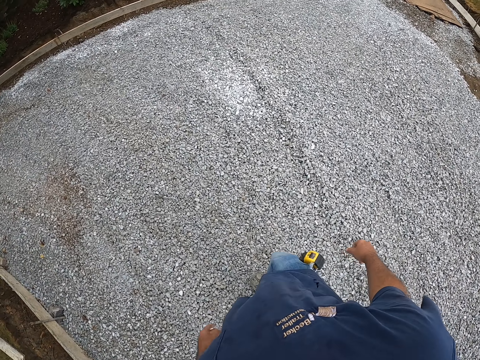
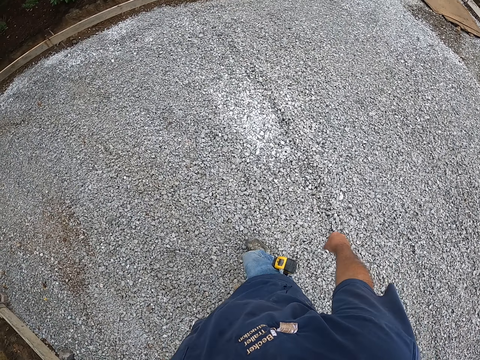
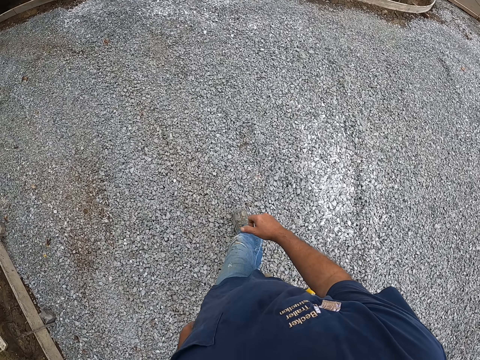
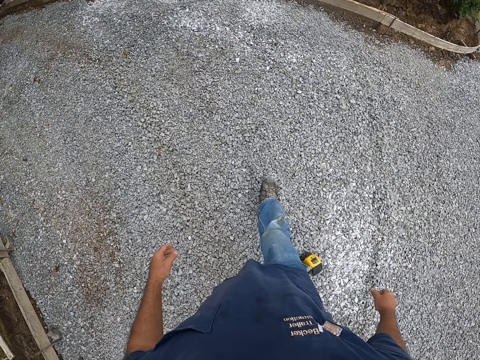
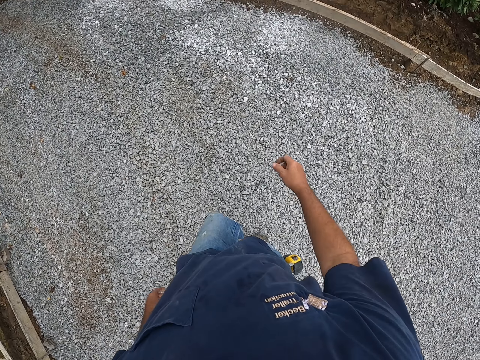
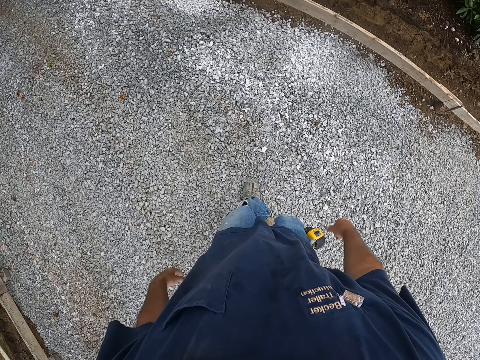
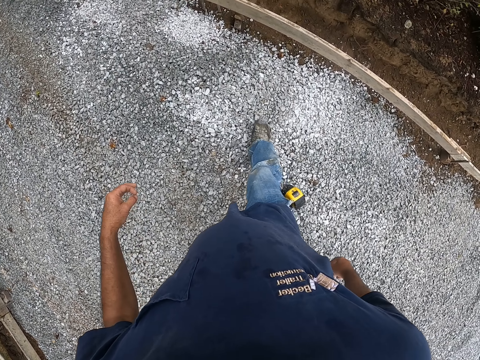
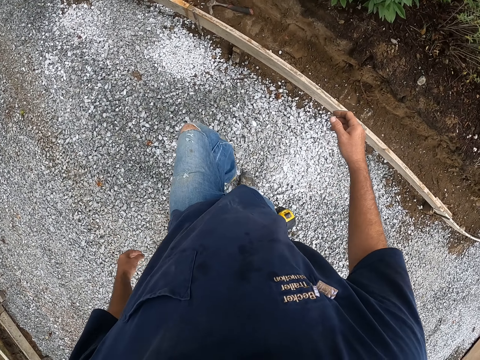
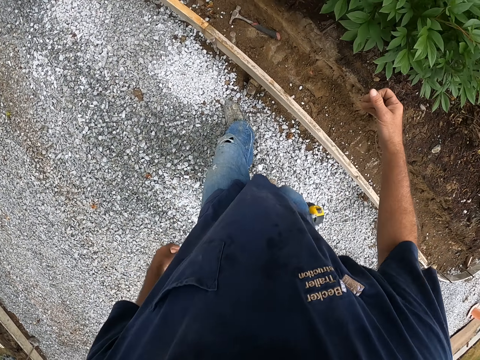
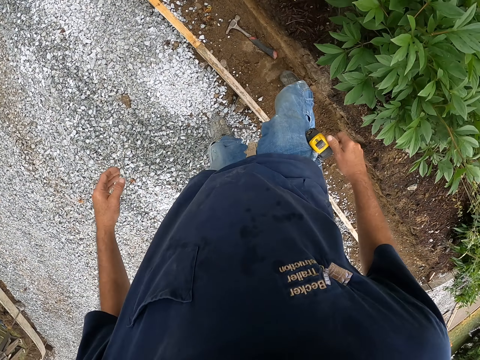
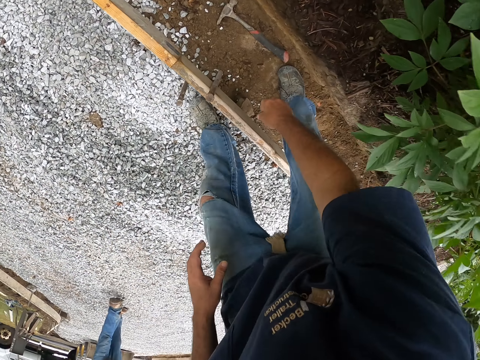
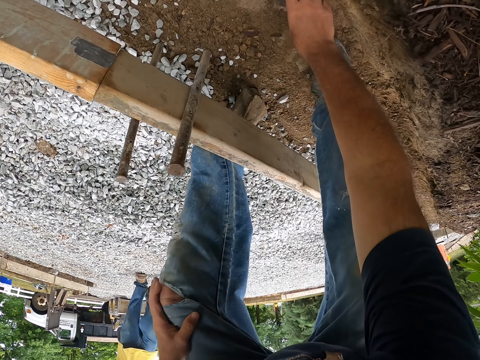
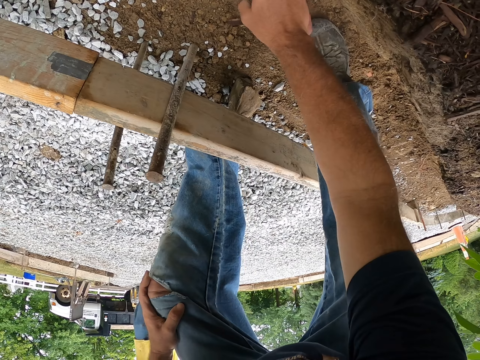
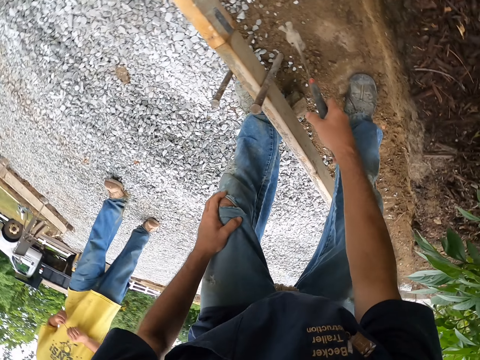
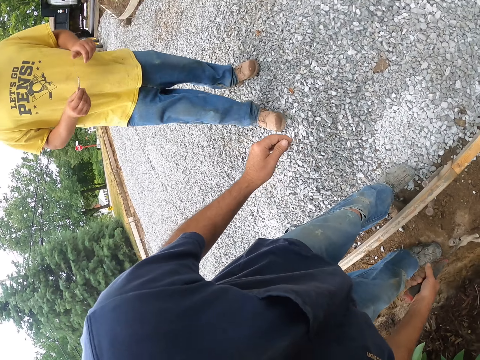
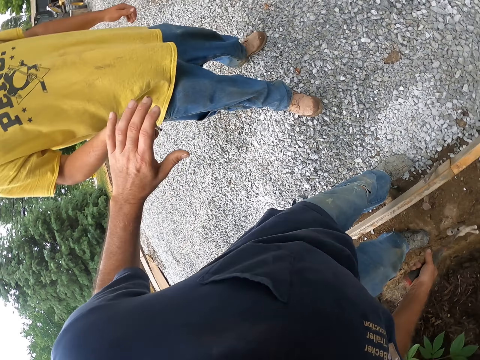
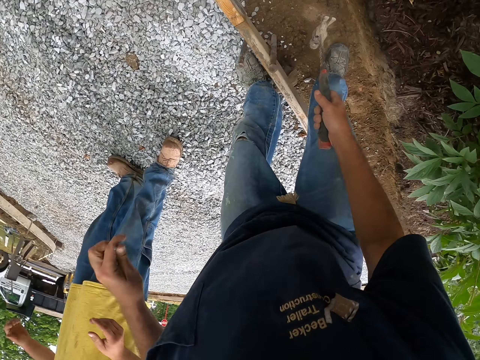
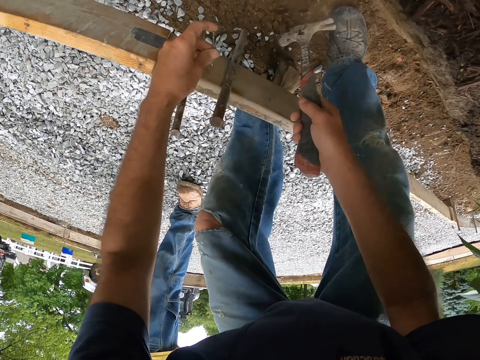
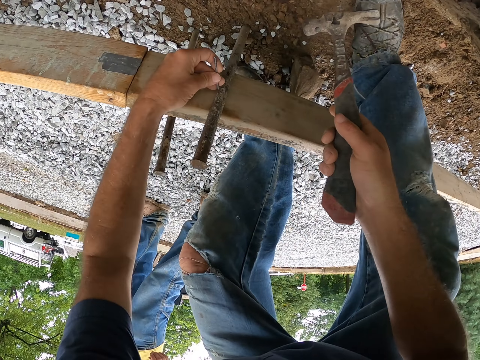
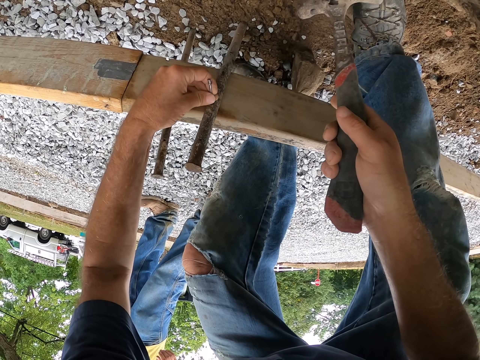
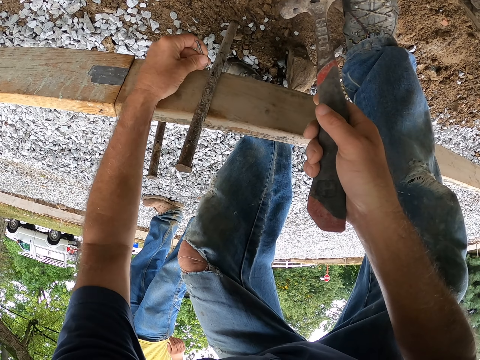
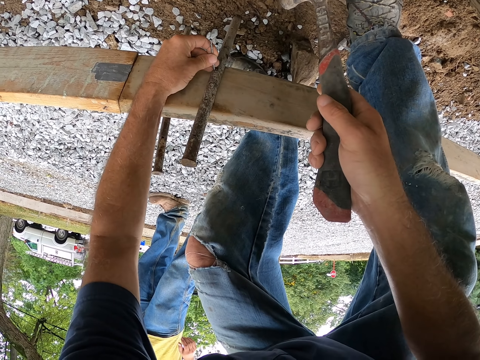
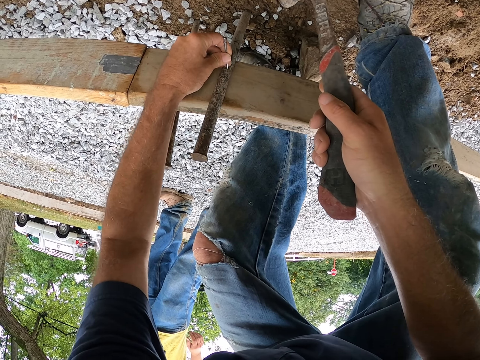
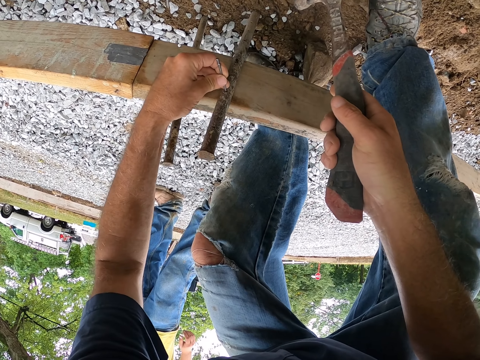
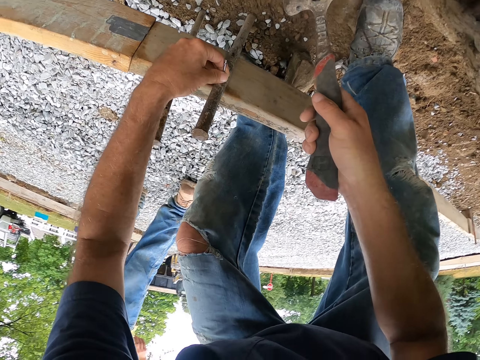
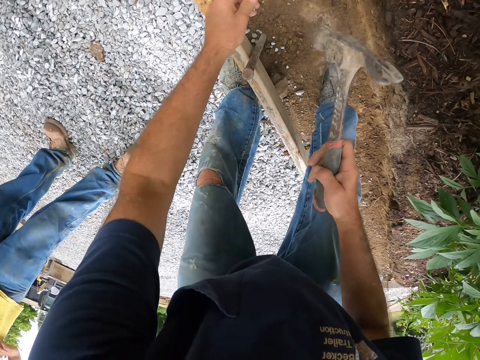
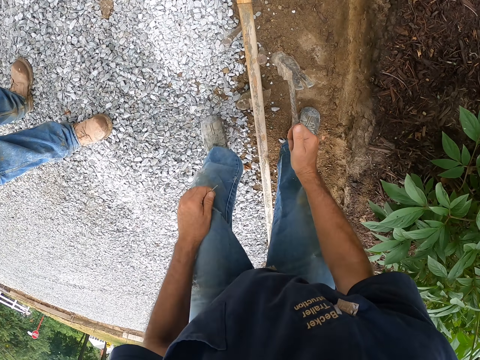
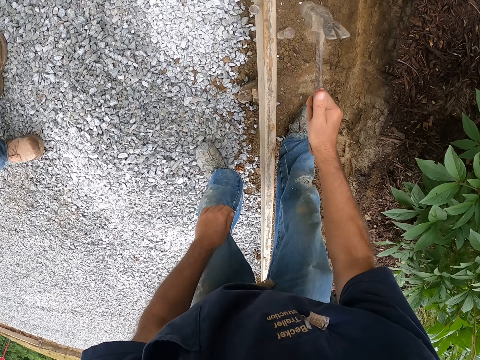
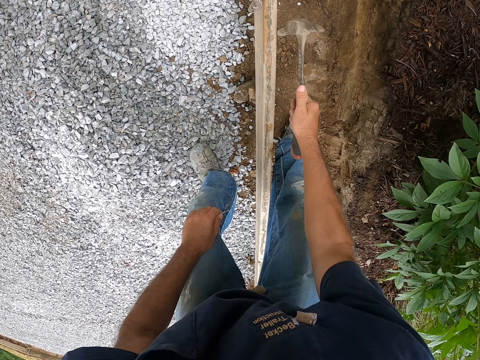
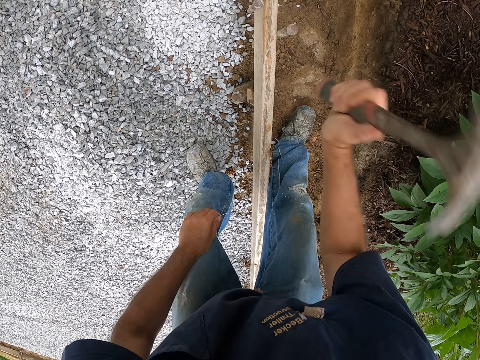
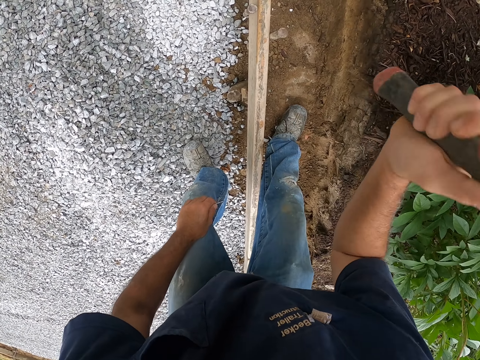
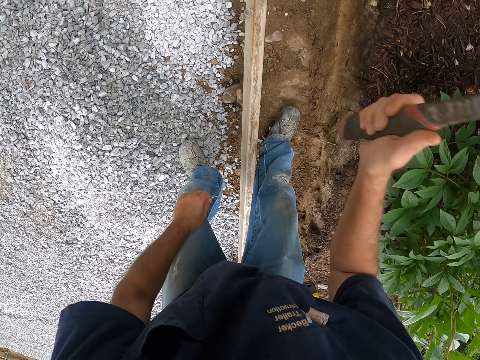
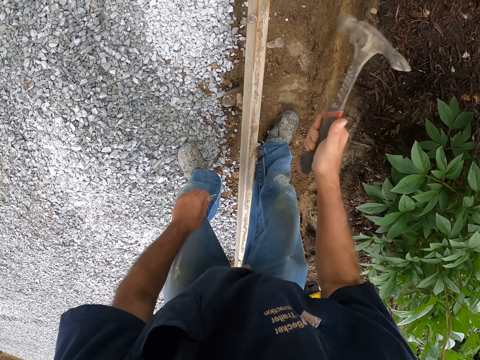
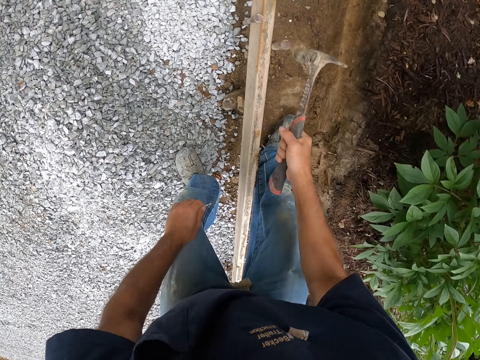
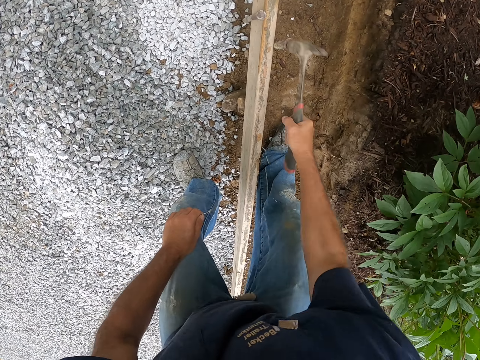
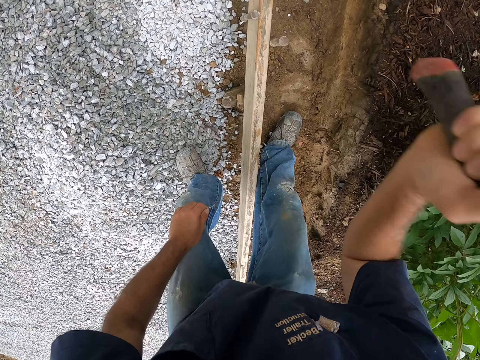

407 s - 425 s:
The camera wearer walks on the murram road. They pick up a hammer. They take a nail from a man. They insert the nail in the metal rod. They hit a piece of iron rod into the soil.

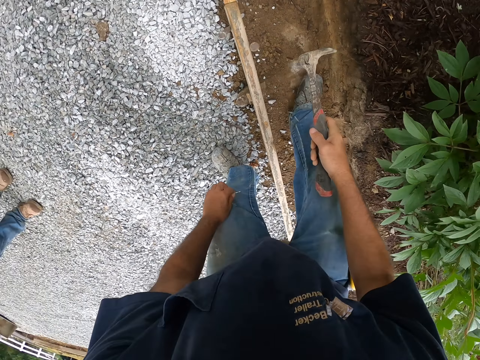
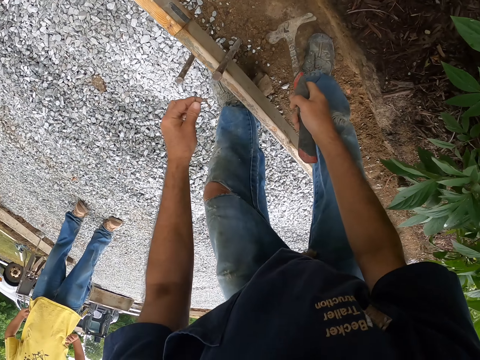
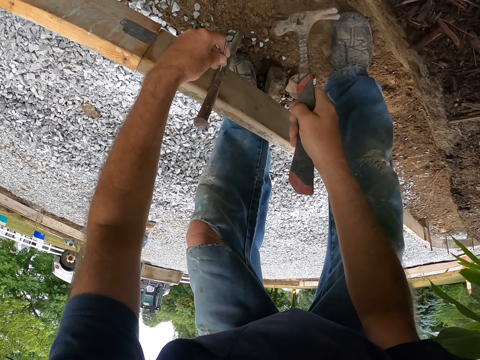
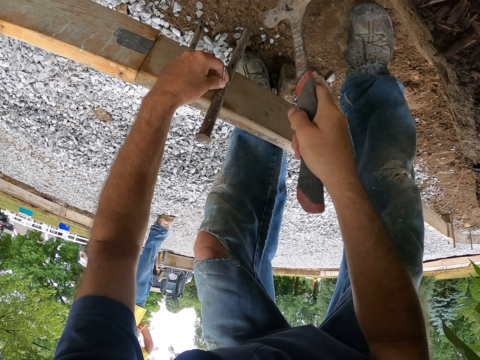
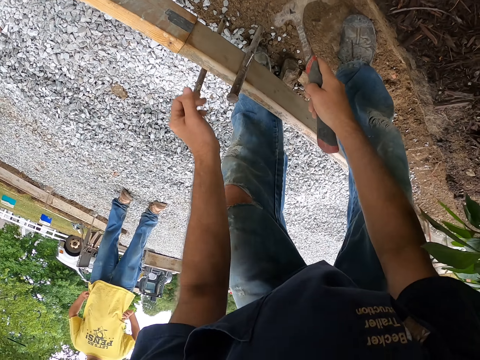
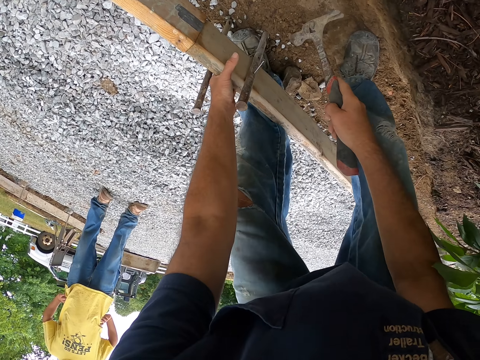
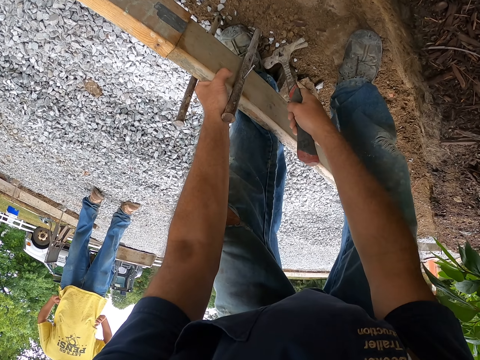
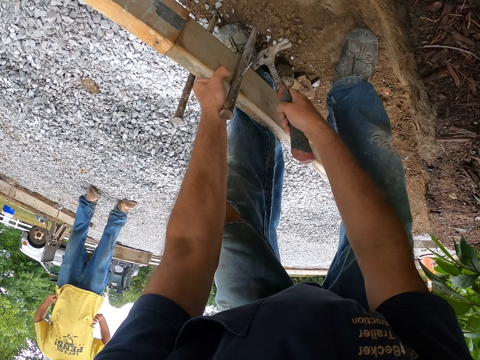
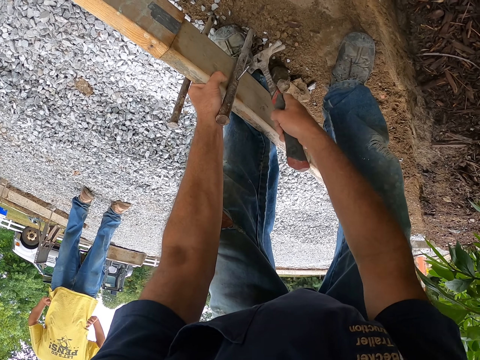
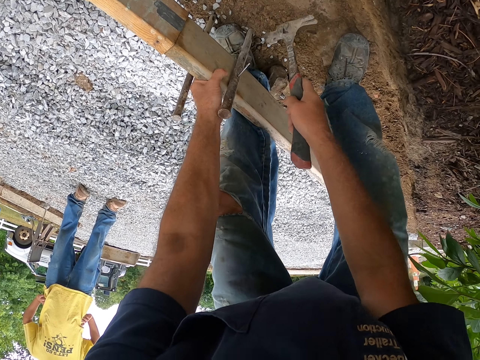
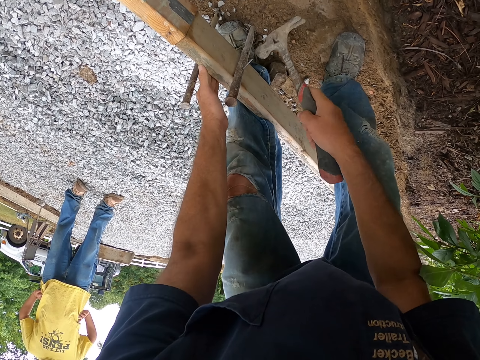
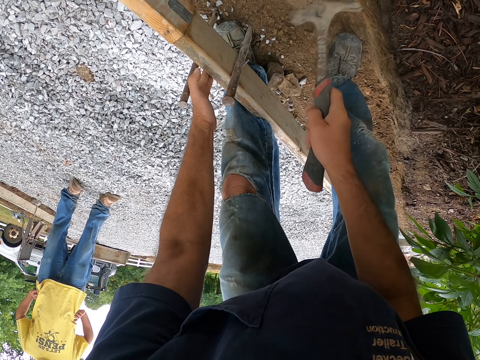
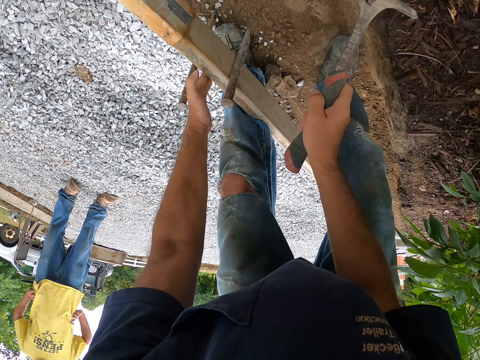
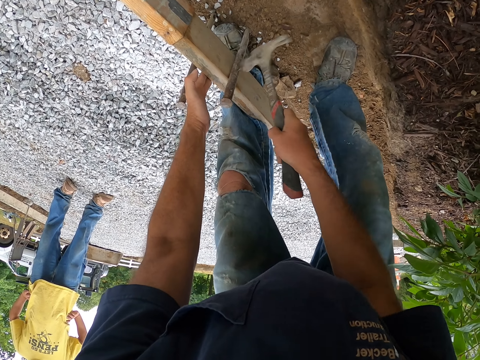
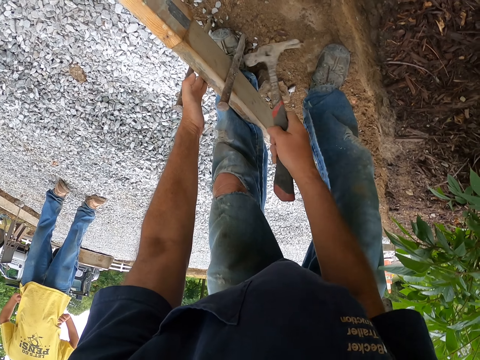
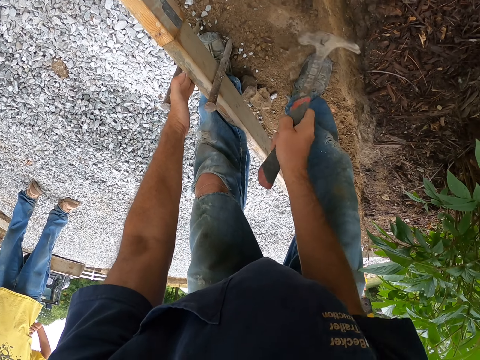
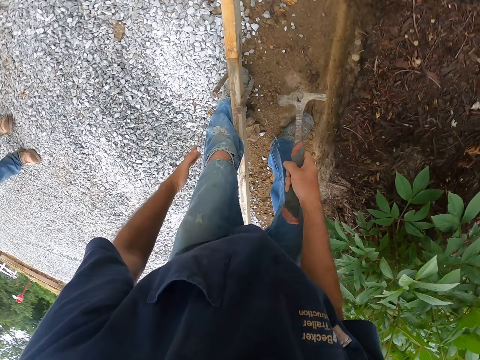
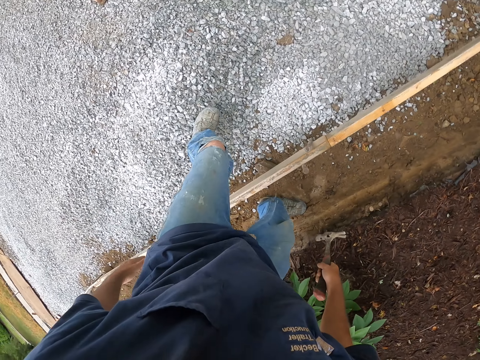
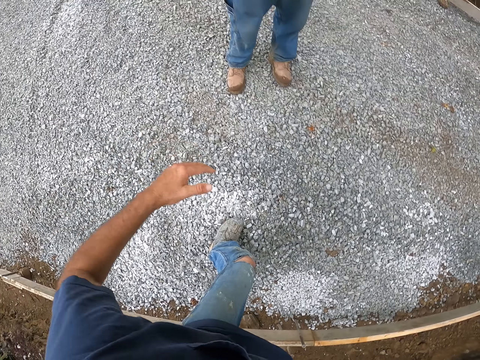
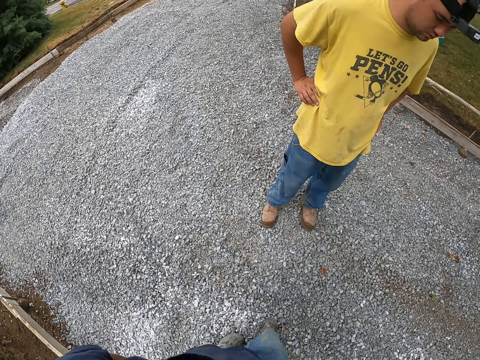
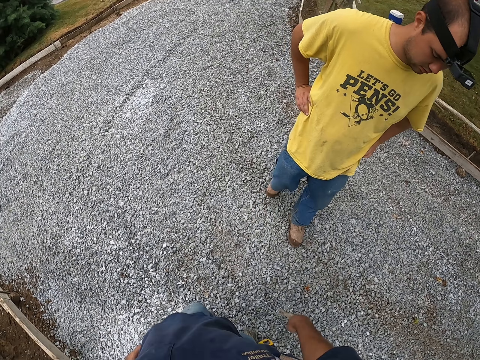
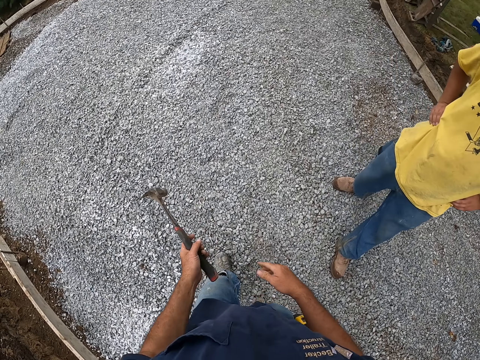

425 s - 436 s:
The camera wearer inserts a nail in the metal rod. They hit the wood frame with a hammer, hold the wood frame, and drive a nail in the wood frame with the hammer.
